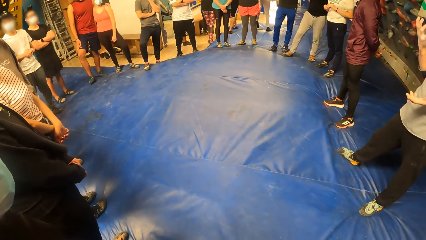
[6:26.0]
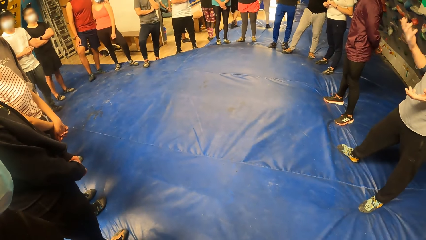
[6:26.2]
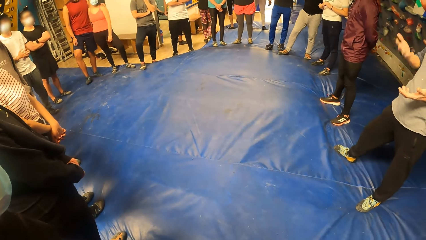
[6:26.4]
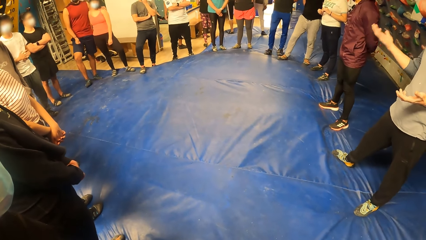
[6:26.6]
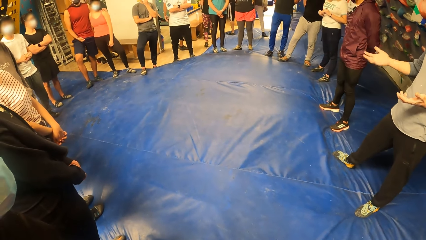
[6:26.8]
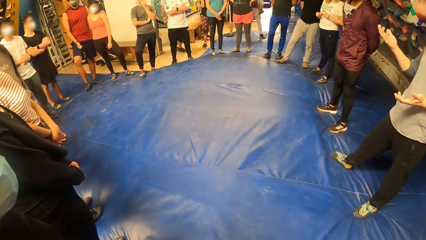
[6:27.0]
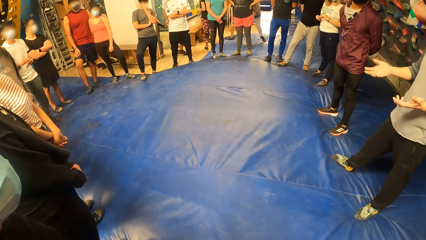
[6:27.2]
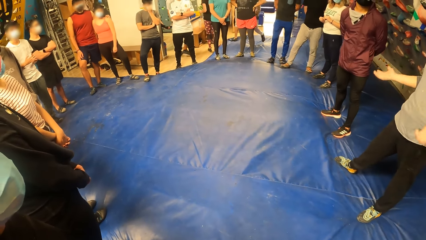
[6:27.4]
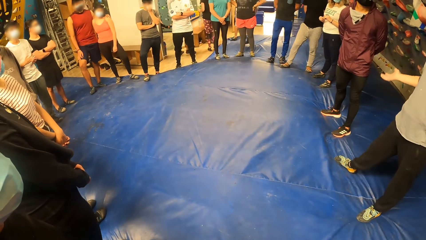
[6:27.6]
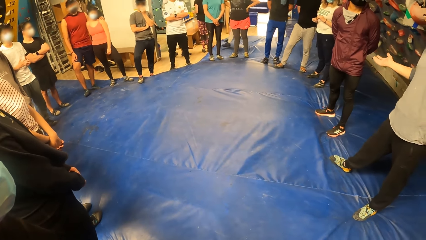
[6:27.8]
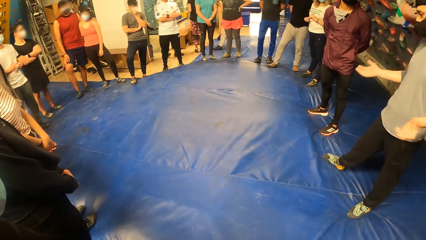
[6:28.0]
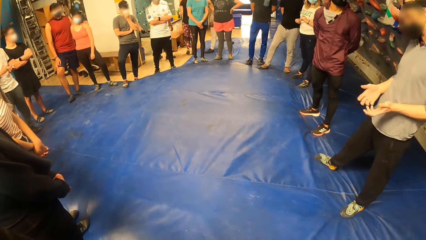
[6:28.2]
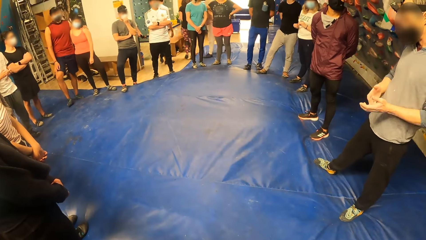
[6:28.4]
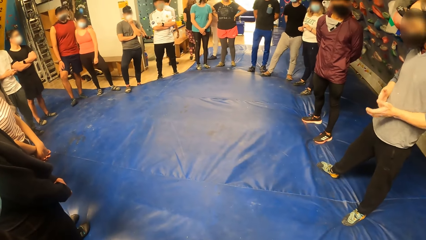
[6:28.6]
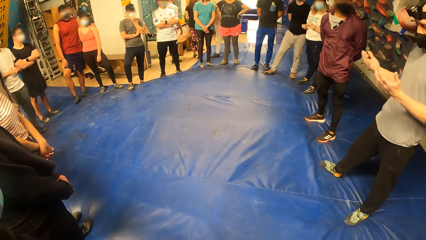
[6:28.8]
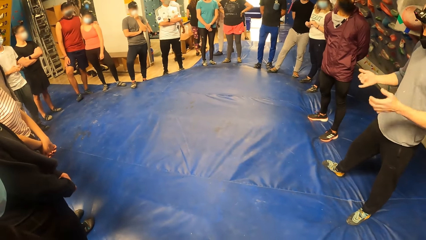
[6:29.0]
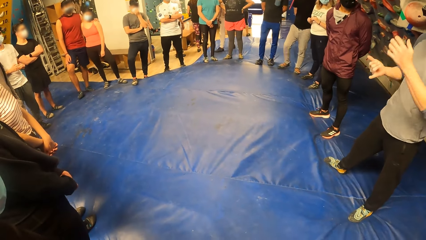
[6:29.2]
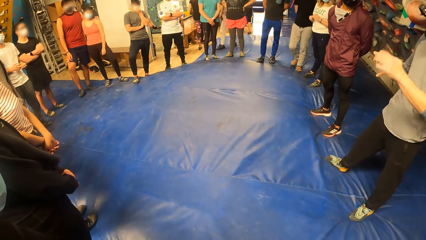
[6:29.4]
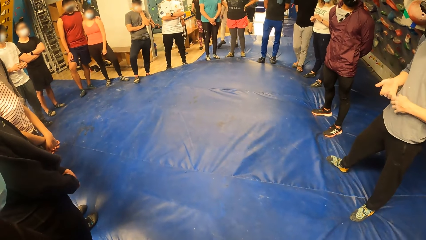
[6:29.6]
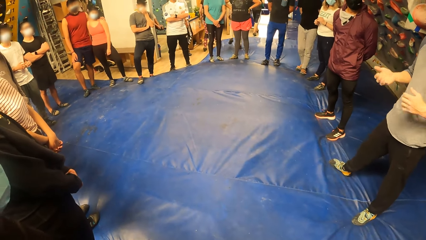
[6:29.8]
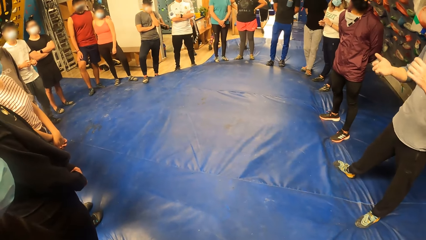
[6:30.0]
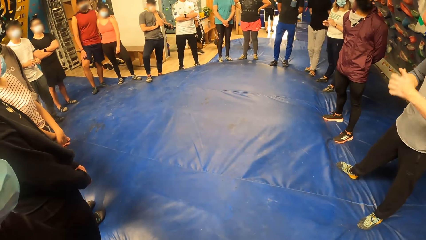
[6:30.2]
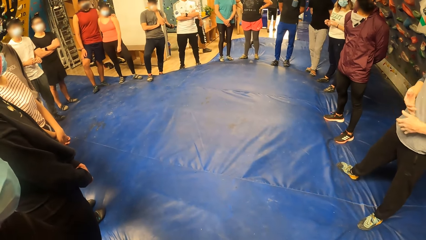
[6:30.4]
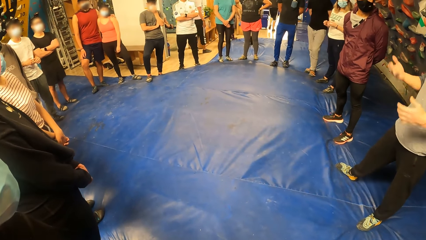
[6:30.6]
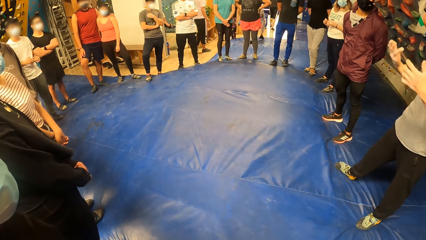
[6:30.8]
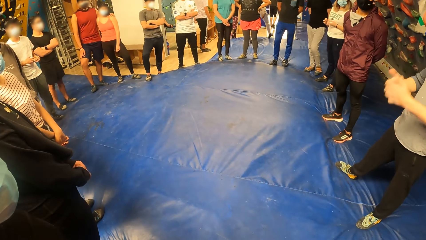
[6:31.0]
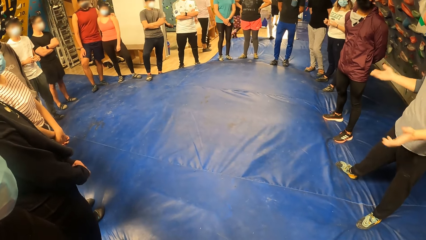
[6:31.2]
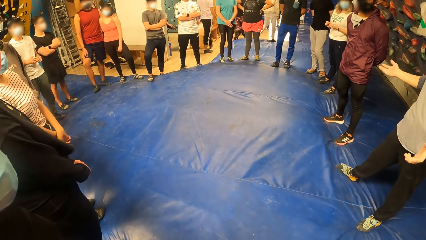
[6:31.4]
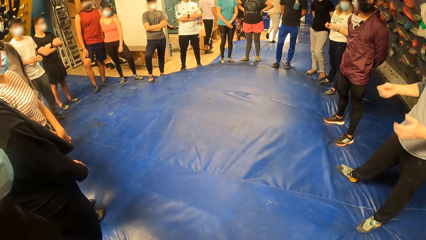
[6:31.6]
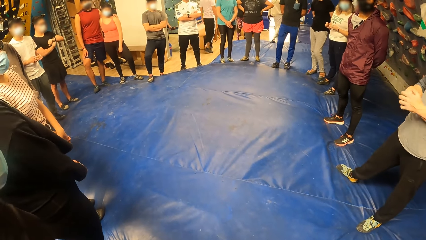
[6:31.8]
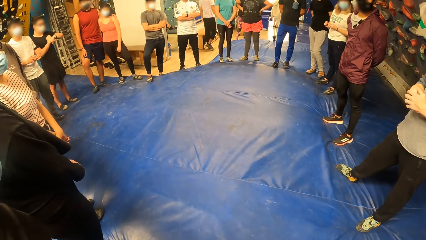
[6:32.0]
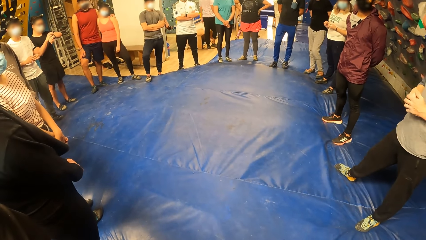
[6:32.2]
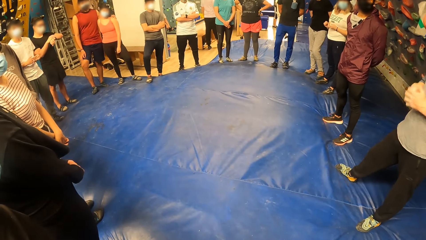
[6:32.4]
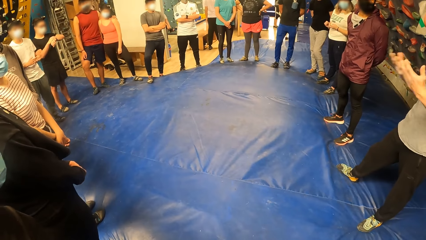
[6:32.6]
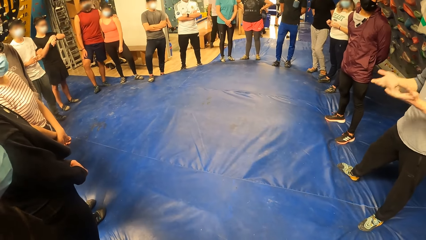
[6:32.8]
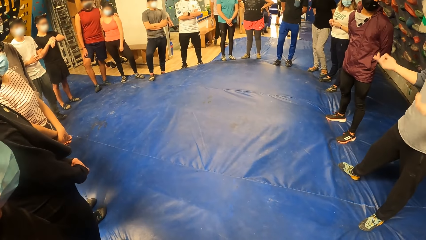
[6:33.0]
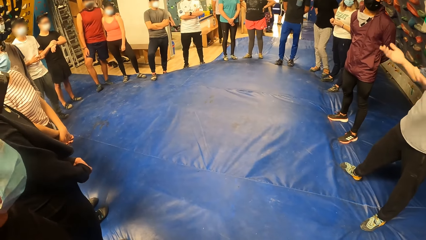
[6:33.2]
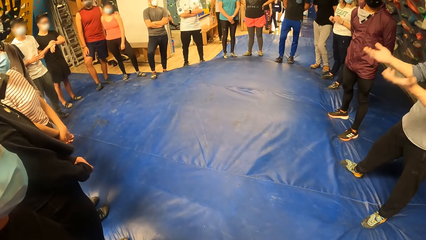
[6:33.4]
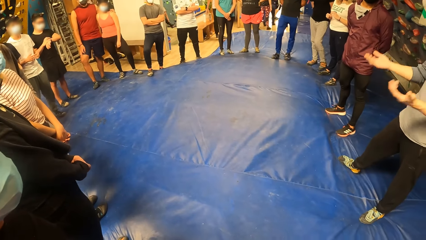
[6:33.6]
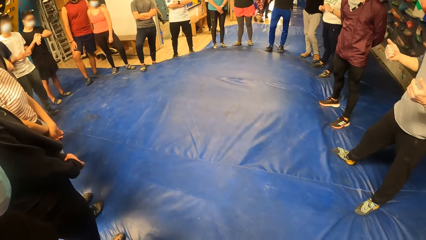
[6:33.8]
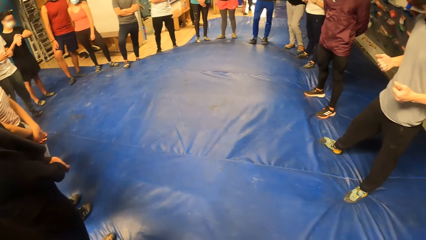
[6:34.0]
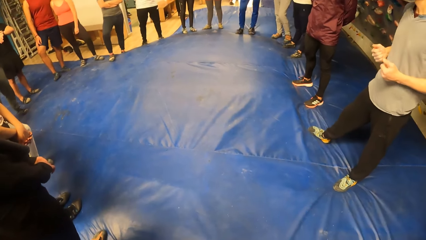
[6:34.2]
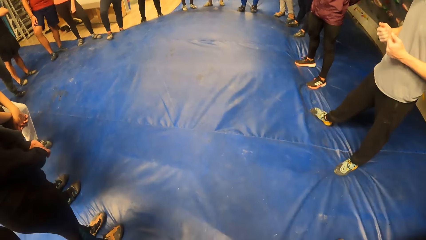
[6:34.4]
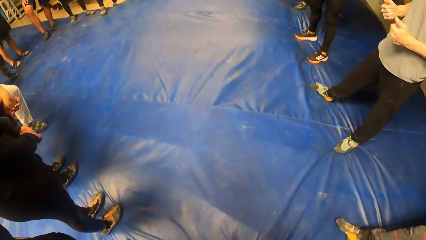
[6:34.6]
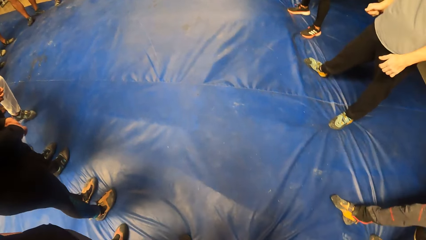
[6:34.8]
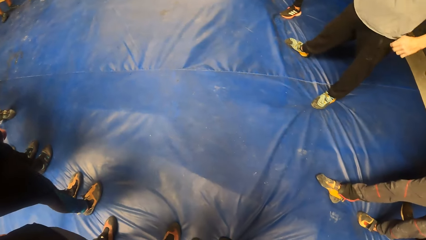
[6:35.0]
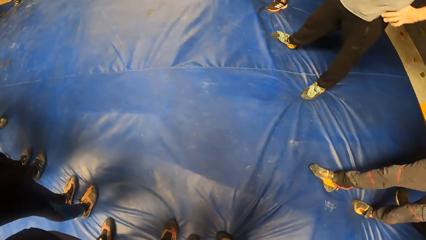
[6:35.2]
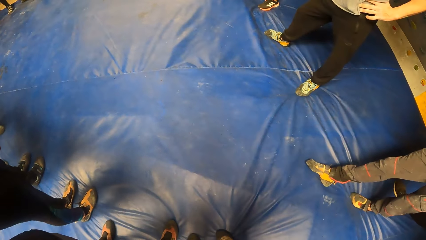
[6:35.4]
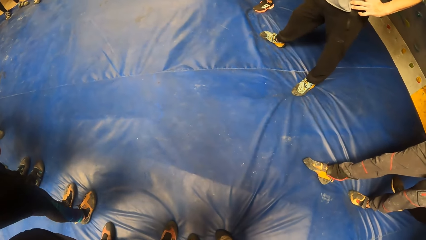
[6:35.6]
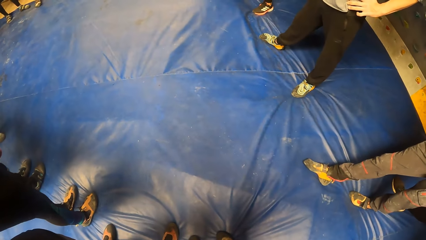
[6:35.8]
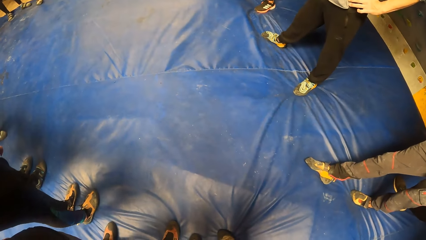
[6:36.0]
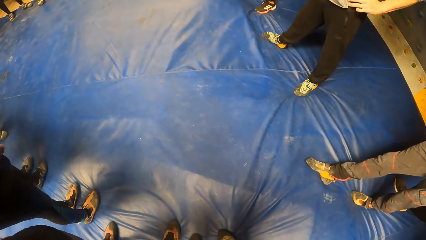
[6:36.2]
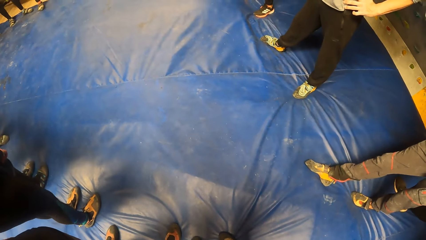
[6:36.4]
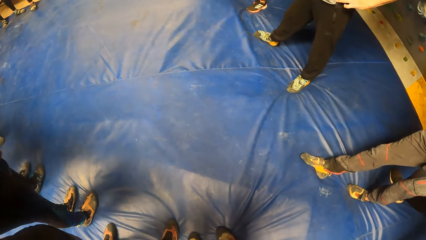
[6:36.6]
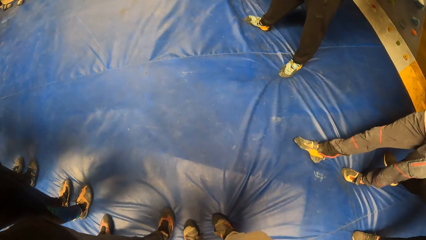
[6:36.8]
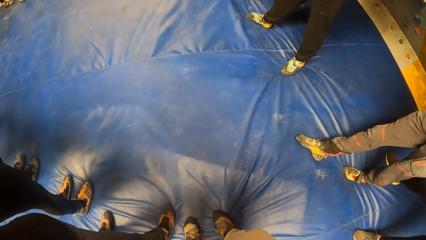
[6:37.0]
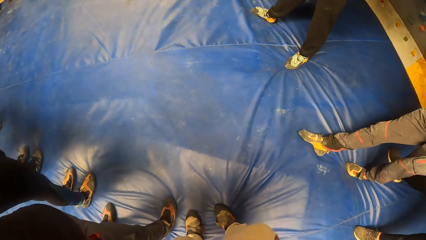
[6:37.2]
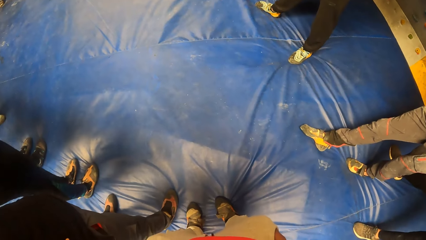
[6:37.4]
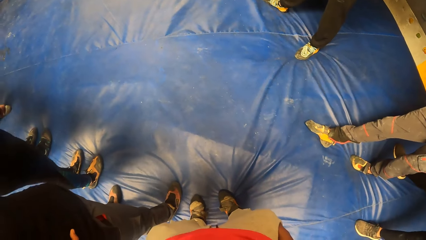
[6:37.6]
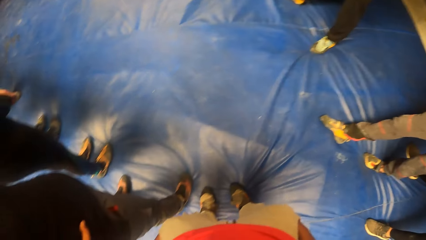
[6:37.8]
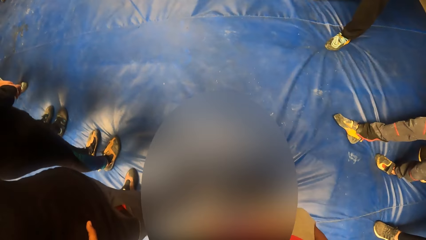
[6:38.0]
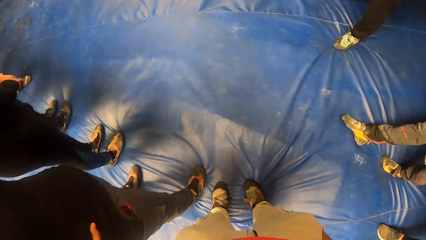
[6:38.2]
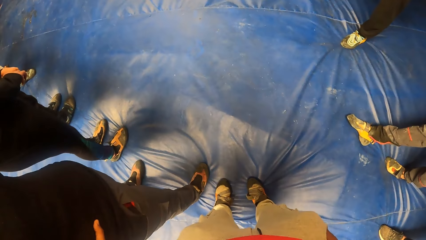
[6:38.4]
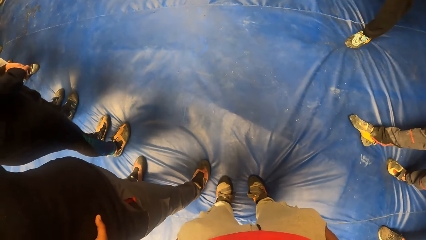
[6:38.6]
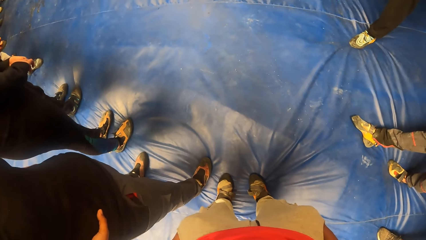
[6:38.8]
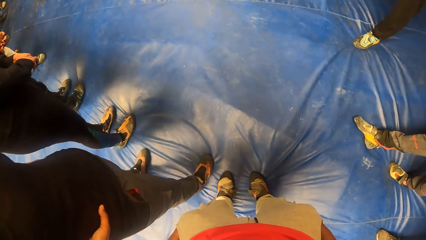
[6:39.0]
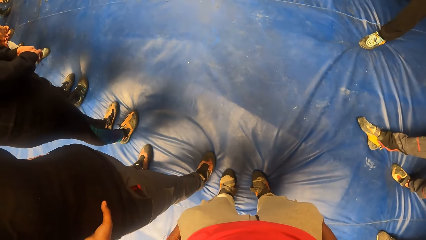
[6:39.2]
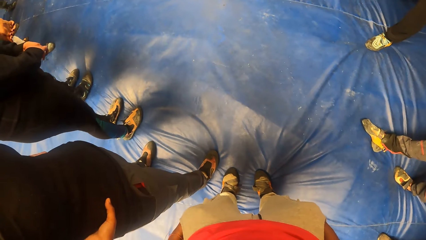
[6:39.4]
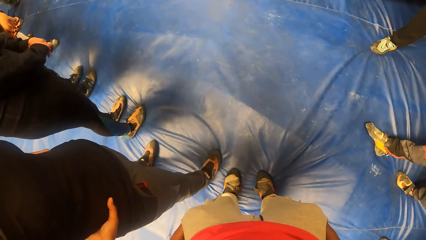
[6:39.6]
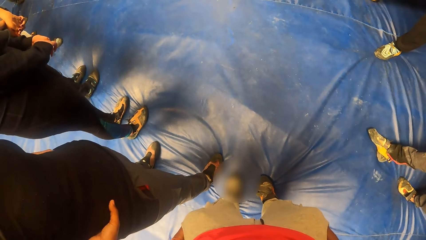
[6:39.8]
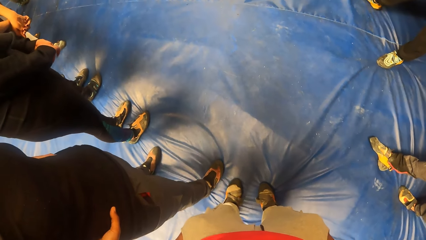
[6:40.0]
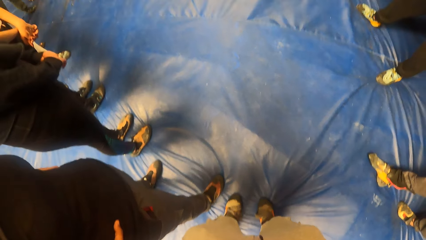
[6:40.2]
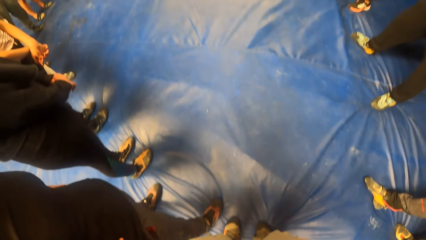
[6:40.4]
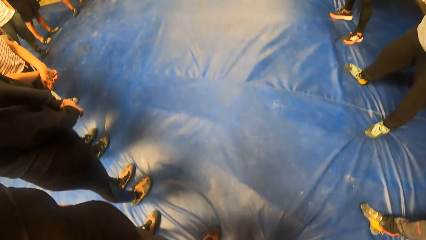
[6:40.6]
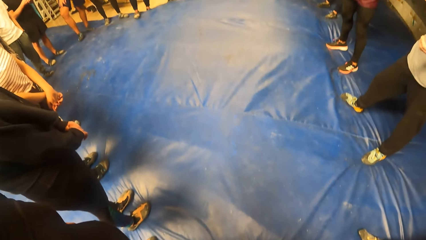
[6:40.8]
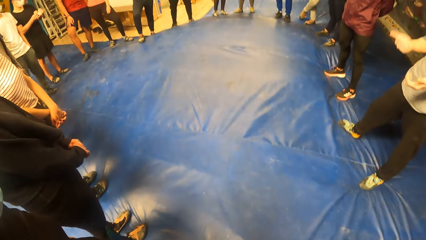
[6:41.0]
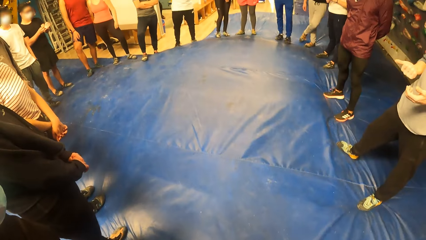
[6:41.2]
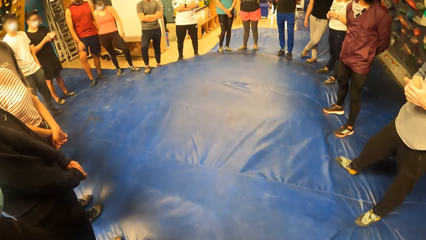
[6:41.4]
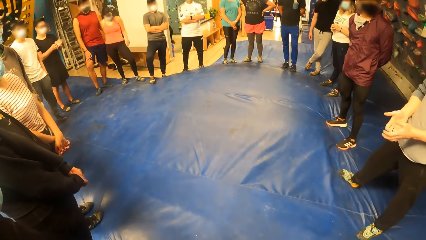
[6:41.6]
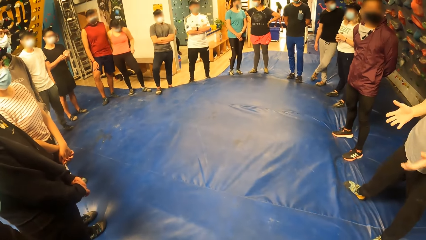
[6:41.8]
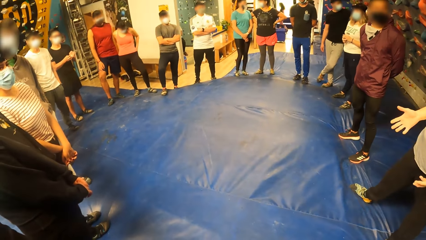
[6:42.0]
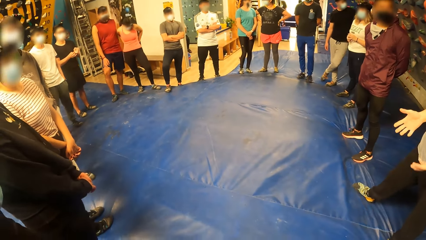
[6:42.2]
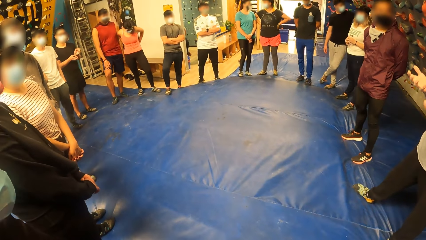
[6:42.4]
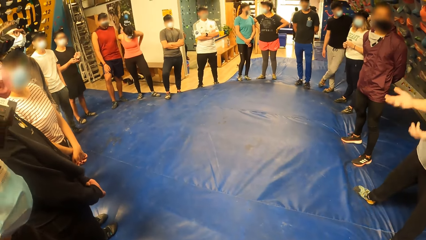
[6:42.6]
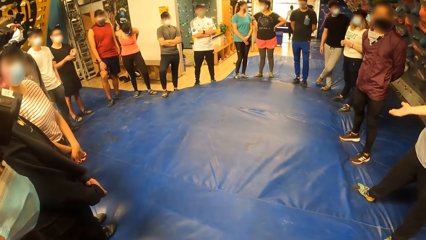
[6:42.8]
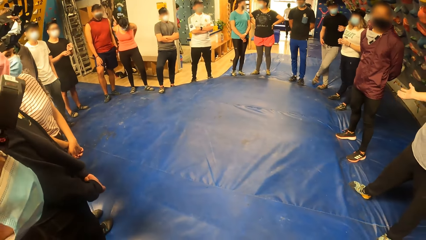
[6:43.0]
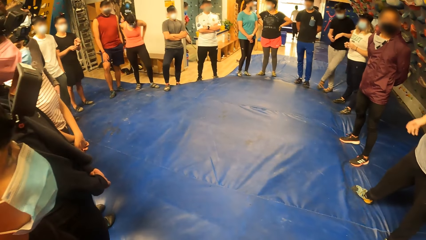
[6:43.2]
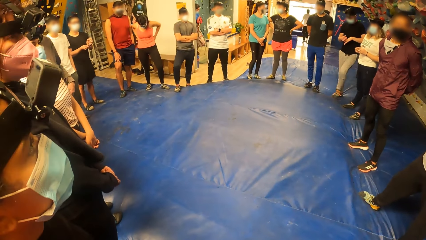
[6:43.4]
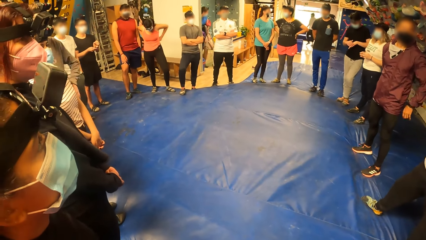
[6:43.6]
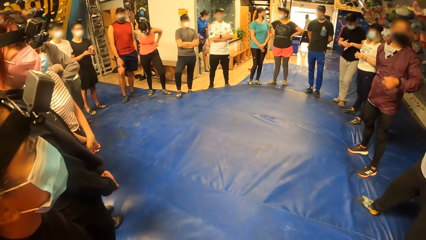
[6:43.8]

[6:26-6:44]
The camera wearer looks down. She looks at her shoes. She bends her head down and lifts her head. She looks down. She bends her head down, lifts up her head and stares at the floor. She looks up.
